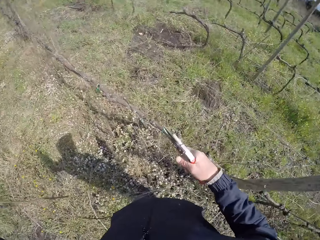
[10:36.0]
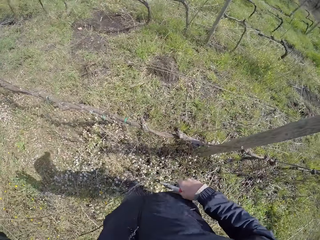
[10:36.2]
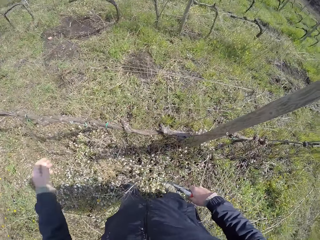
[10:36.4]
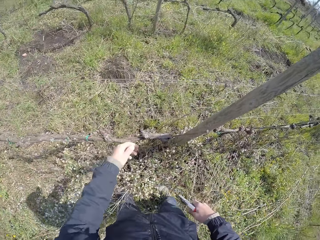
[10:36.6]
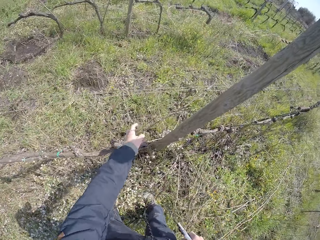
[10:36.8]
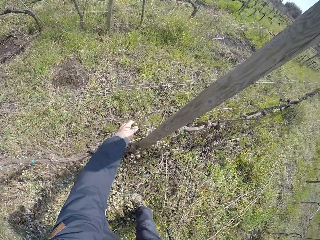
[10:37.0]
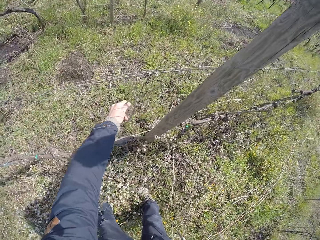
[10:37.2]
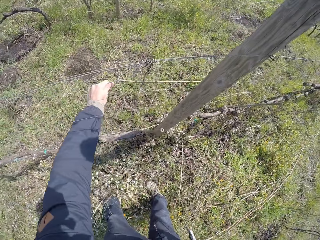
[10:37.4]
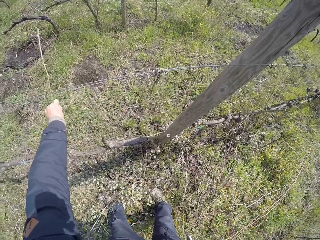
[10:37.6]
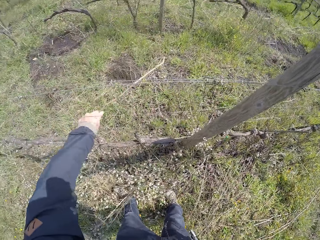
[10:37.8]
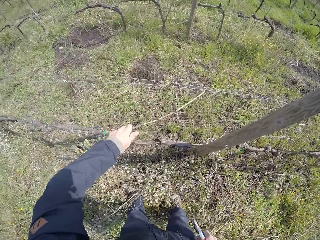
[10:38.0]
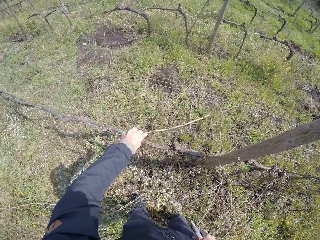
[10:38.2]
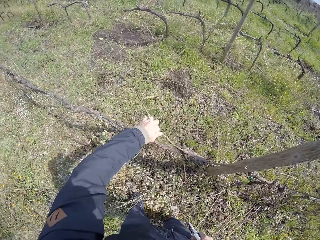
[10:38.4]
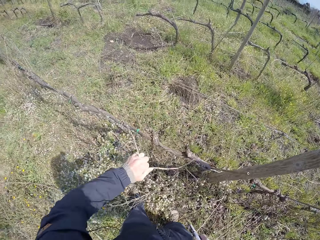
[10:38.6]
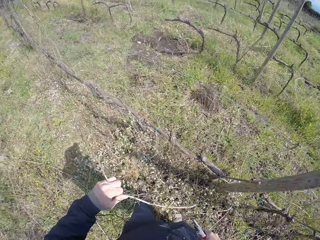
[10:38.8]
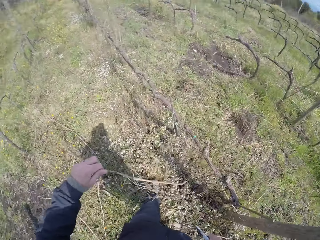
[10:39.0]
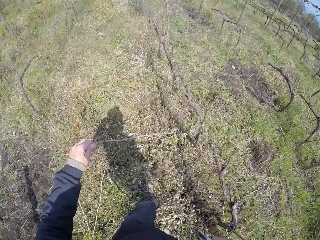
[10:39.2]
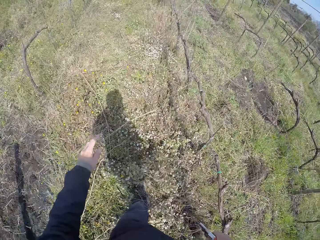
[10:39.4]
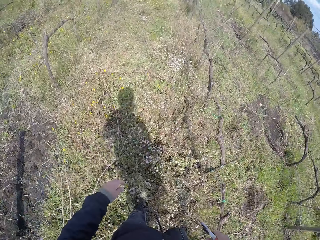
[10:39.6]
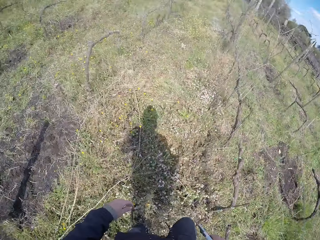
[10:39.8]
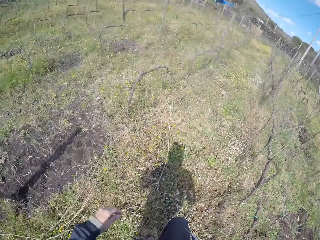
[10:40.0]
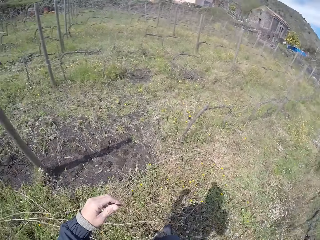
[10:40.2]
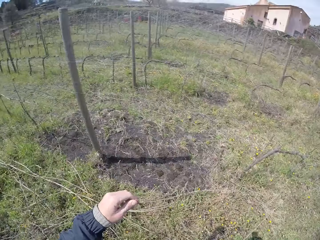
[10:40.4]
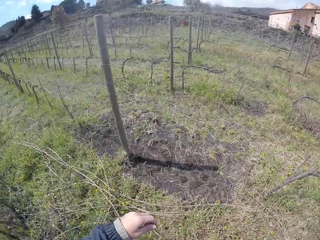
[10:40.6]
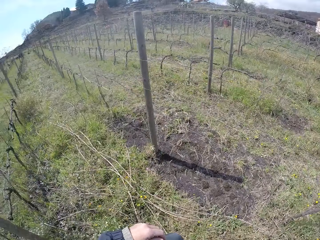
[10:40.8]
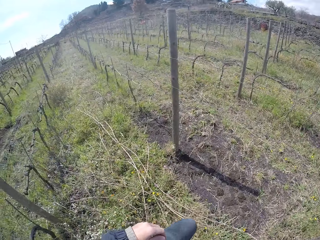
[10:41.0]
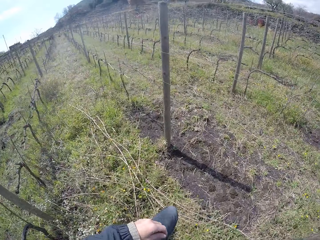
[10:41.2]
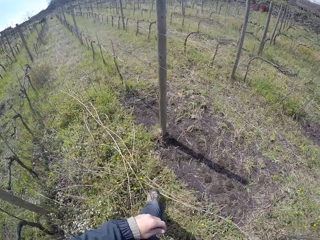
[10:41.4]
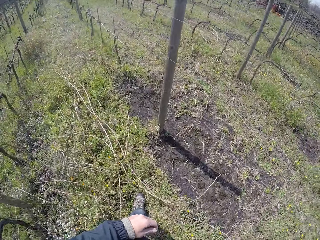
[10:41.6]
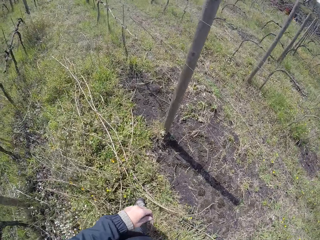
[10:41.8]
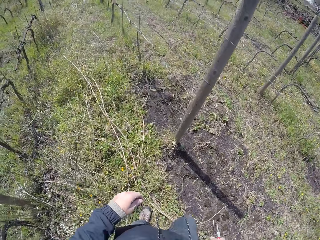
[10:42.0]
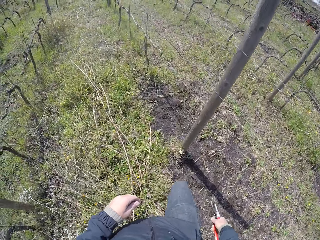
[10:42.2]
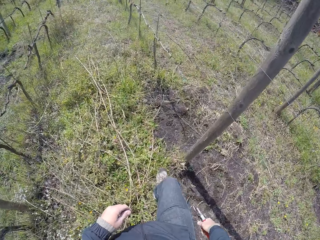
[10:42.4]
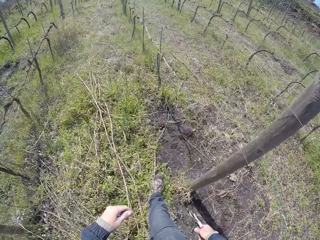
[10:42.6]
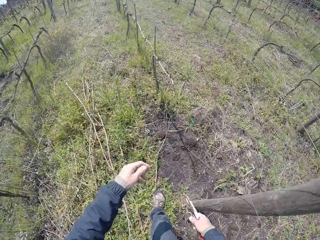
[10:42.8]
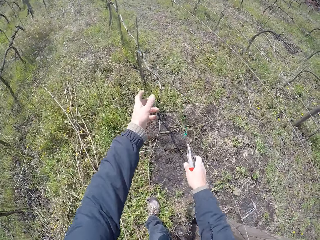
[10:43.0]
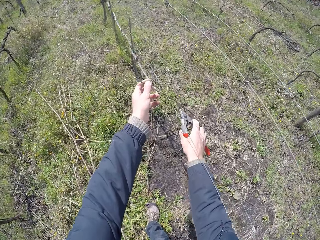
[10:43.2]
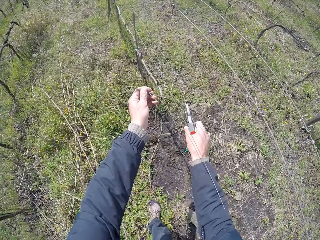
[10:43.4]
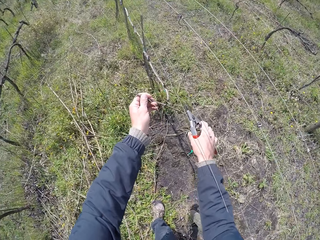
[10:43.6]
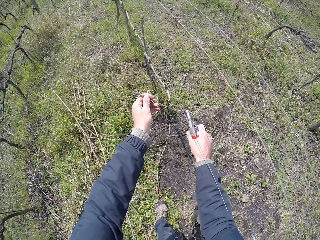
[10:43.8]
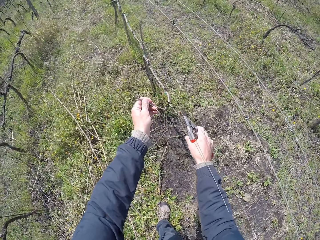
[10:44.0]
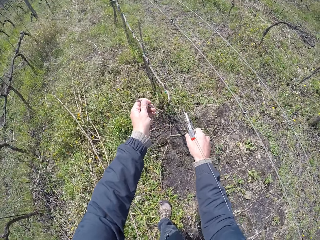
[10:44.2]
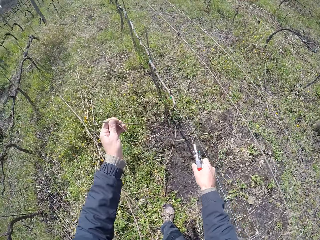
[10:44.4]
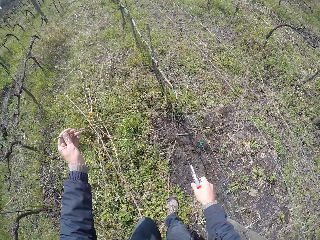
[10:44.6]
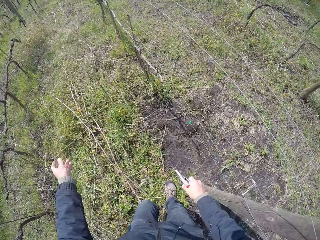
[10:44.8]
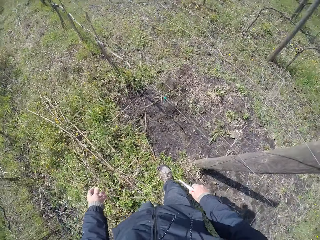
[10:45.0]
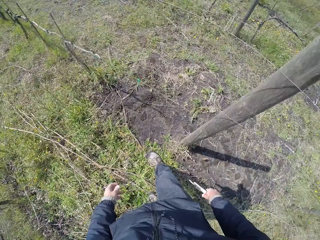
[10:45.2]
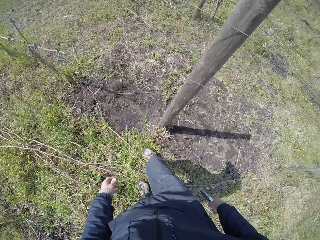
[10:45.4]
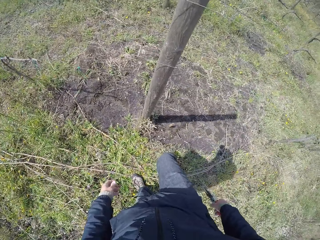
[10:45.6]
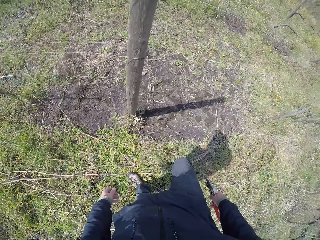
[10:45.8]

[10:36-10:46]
The camera wearer pulls a twig from the fence with his left hand. He drops the twig in his left hand on the floor. He turns around. He moves to a fence on the field. He walks in the garden. He holds a twig on the fence with his left hand. He prunes the twig with the shears in his right hand. He removes a dry branch on the fence. He drops the twig in his left hand on the floor.

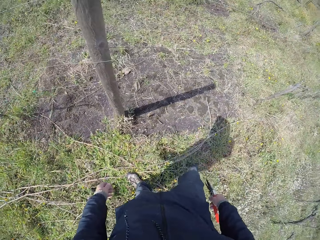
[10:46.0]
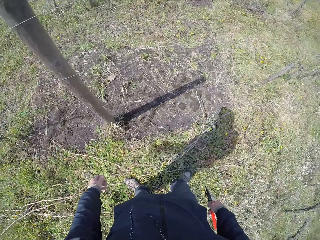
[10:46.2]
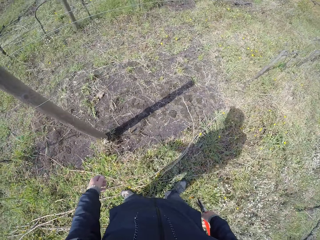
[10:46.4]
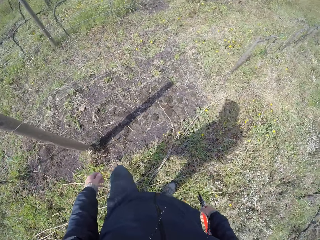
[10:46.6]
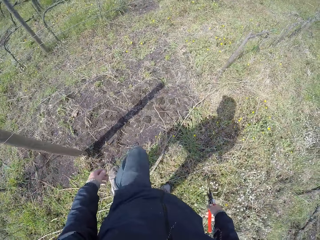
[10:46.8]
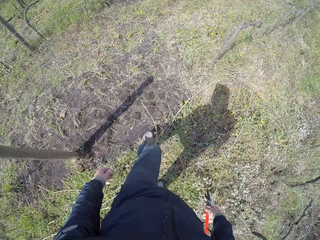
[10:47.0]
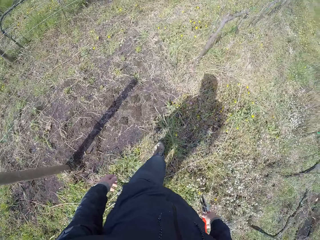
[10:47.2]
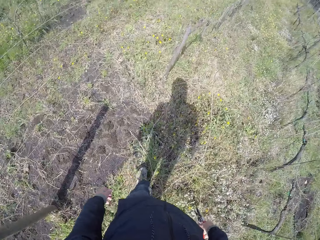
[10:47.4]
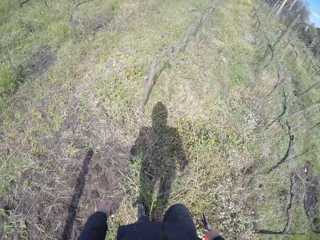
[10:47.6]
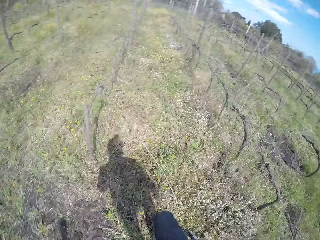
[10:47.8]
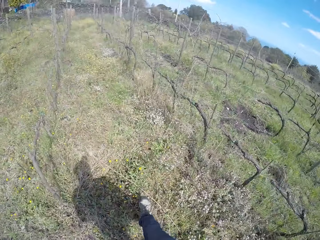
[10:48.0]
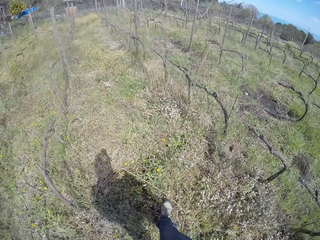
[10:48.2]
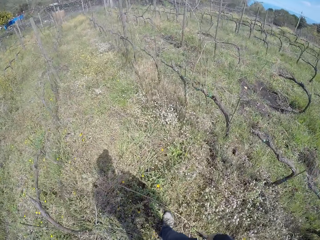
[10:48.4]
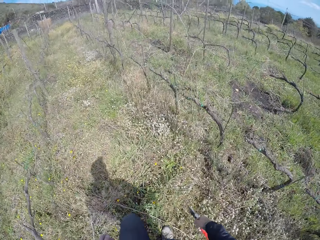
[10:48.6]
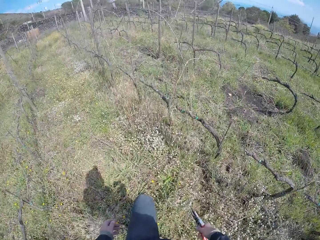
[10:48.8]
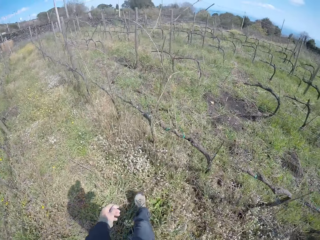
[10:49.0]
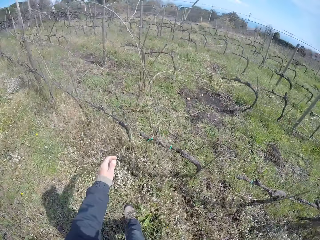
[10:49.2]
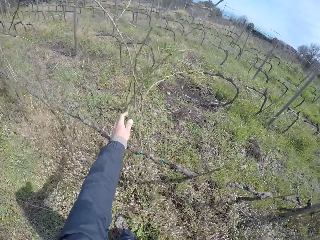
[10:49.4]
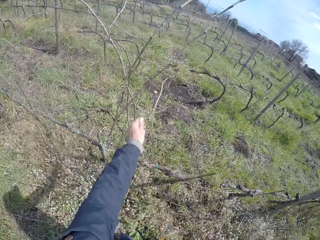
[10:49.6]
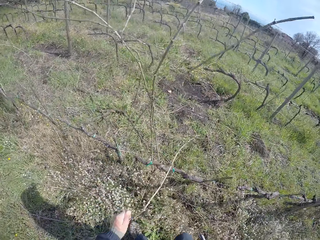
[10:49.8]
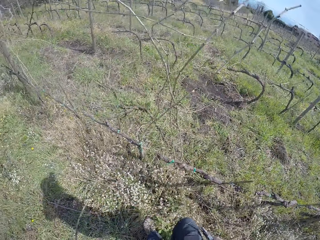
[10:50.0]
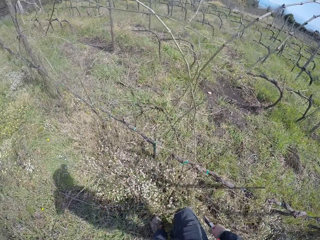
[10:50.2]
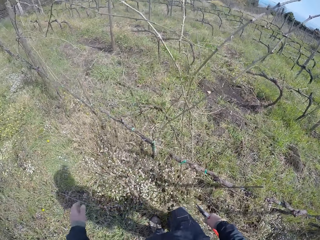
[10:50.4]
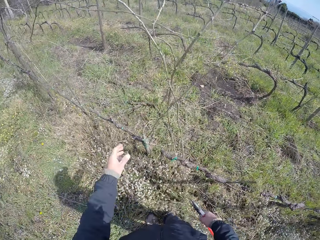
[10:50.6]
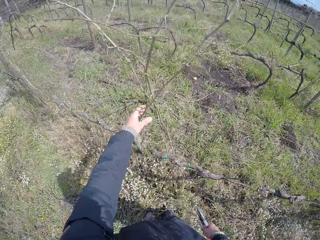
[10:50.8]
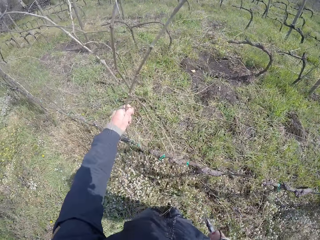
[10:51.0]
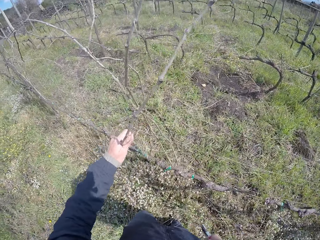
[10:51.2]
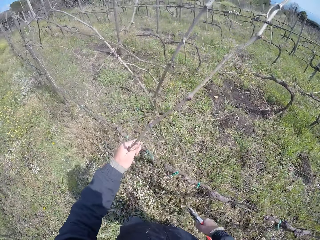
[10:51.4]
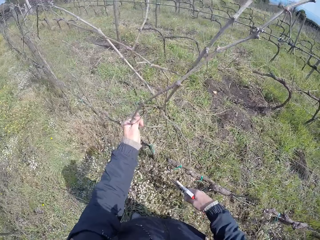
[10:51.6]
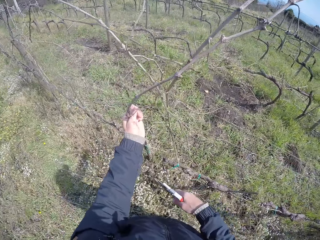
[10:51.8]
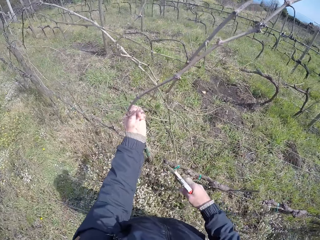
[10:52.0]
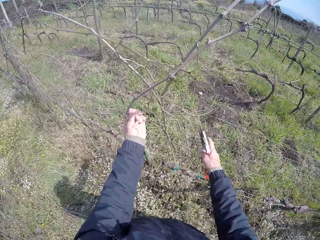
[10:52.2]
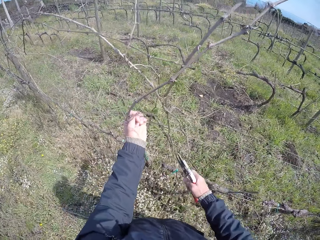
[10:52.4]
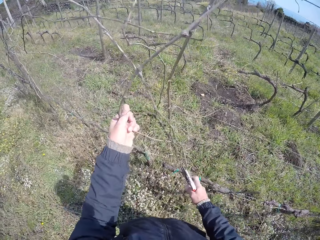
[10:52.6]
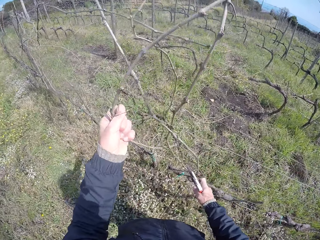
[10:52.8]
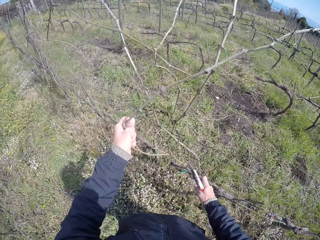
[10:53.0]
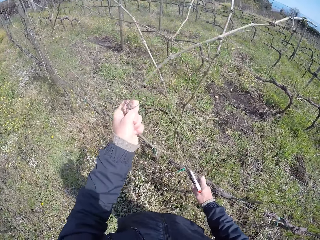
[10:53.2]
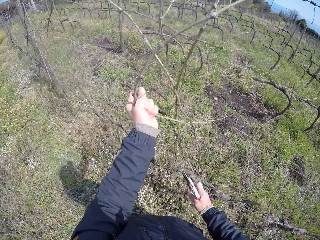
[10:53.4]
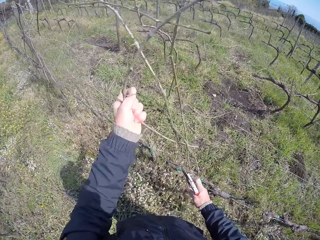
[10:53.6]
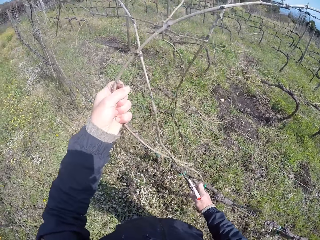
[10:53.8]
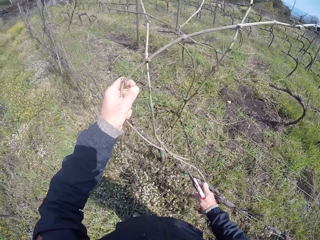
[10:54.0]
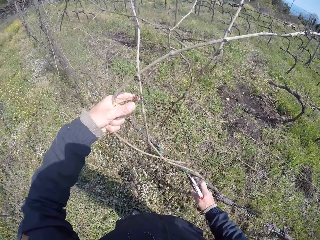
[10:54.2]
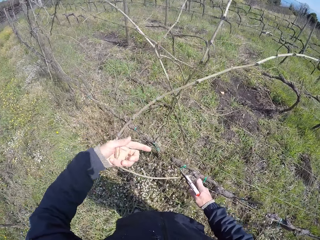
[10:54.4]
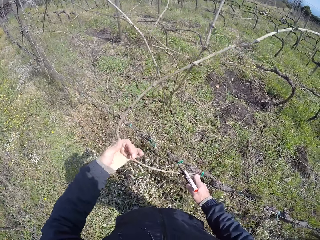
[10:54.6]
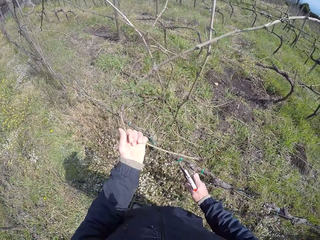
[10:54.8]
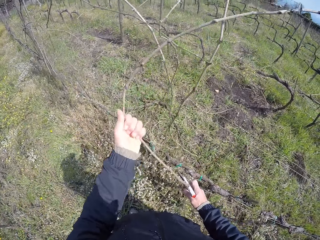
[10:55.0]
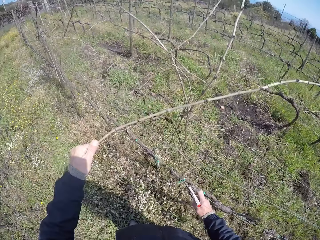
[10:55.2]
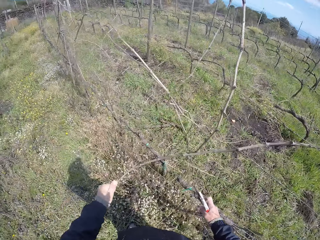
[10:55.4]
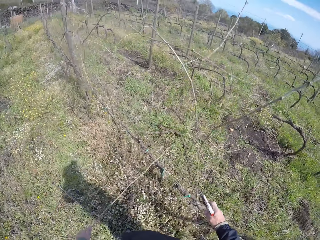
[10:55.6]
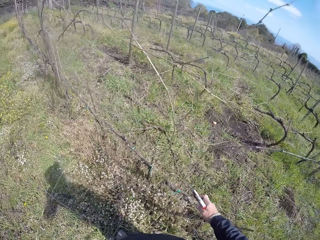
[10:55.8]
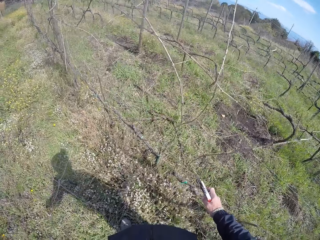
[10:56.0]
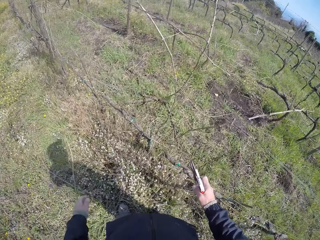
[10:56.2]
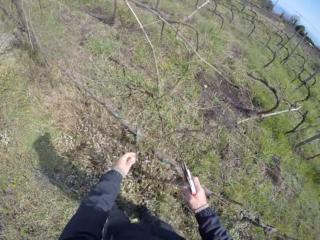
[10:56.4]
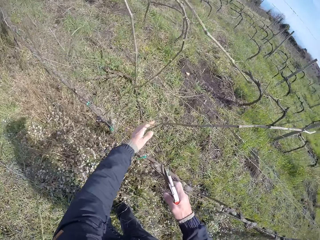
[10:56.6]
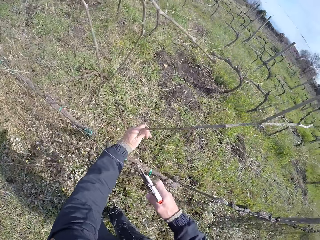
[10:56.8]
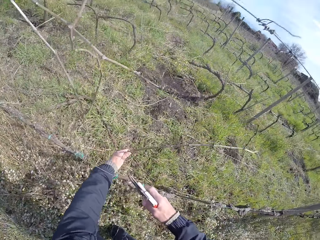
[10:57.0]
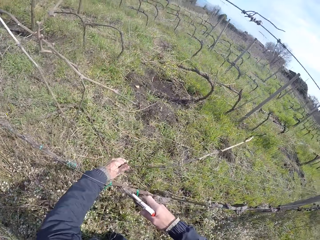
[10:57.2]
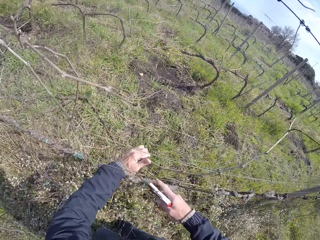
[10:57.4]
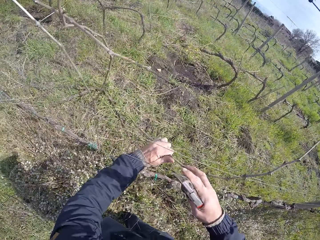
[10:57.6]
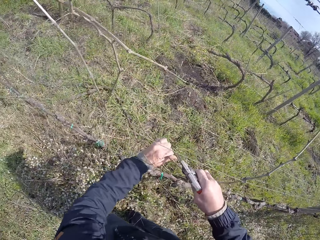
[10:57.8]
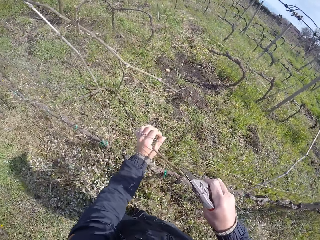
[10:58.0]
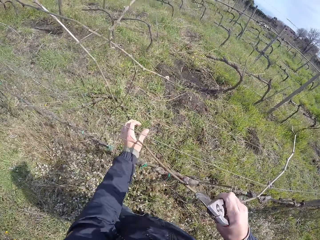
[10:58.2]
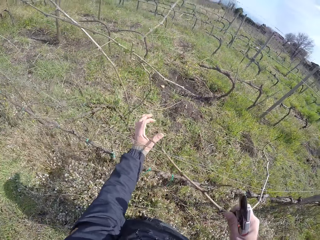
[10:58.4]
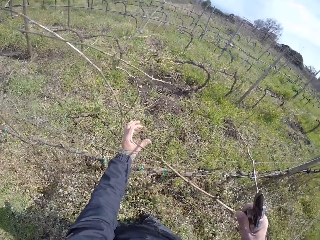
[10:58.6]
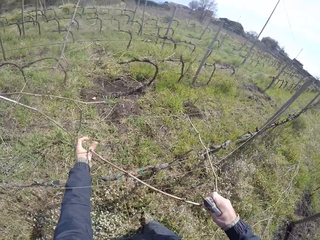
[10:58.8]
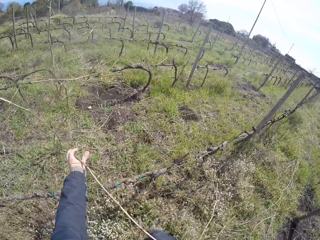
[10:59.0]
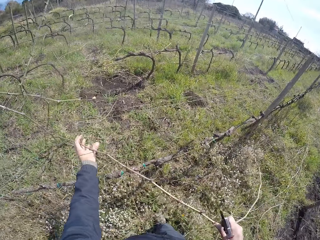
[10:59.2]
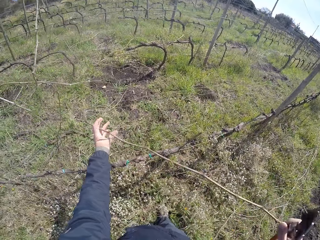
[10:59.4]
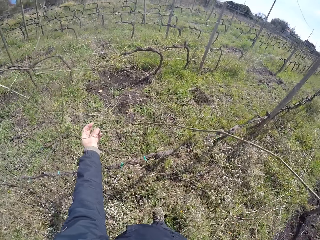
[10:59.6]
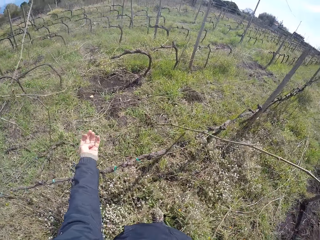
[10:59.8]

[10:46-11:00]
The camera wearer turns around. He walks in the garden. He moves to the fence on the field. He pulls a twig from the fence with his left hand. He pulls a twig from the fence with his left hand again. He holds the fence with his right hand. He pulls a twig from the fence with his left hand. He pulls the twig from the fence with both hands.
